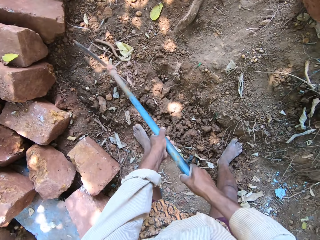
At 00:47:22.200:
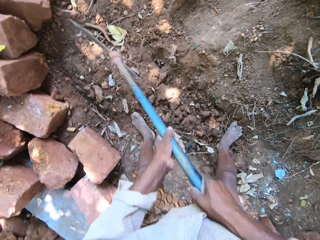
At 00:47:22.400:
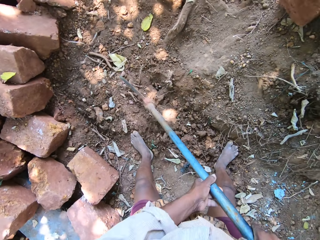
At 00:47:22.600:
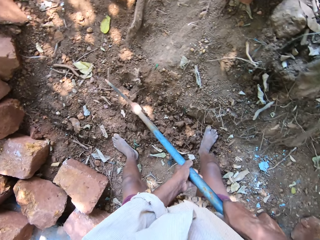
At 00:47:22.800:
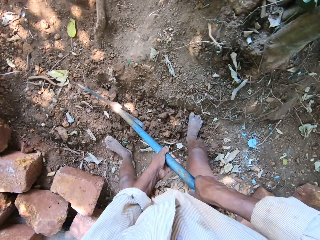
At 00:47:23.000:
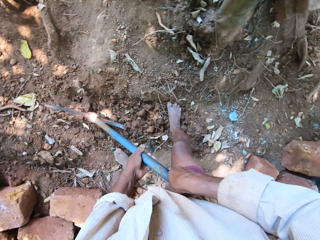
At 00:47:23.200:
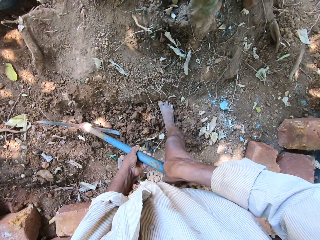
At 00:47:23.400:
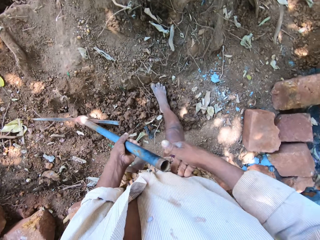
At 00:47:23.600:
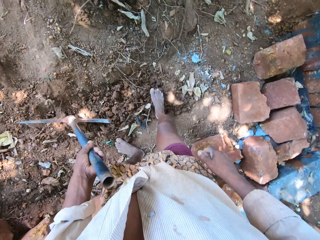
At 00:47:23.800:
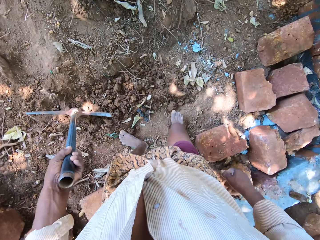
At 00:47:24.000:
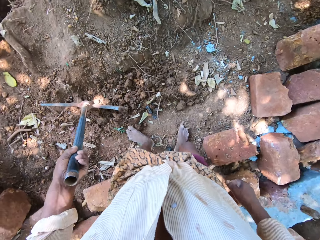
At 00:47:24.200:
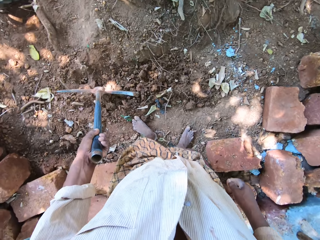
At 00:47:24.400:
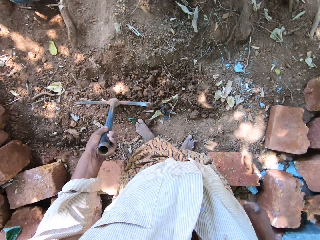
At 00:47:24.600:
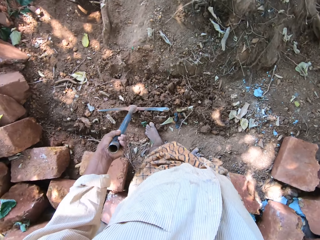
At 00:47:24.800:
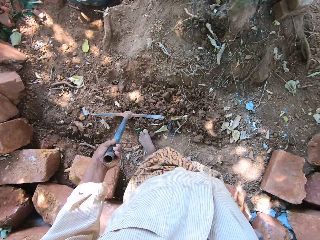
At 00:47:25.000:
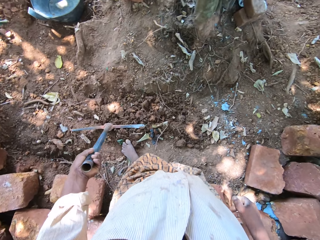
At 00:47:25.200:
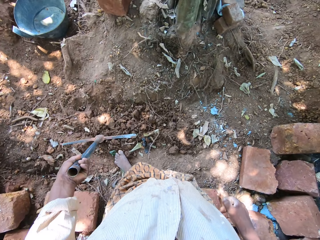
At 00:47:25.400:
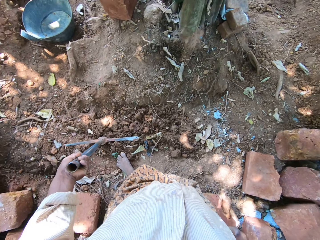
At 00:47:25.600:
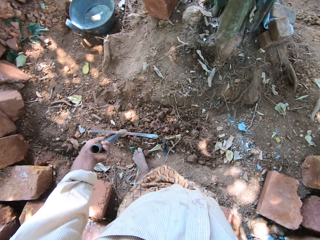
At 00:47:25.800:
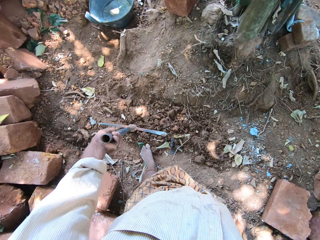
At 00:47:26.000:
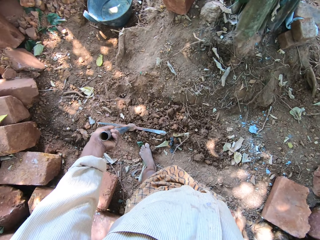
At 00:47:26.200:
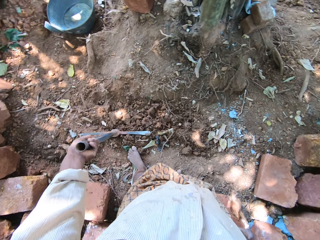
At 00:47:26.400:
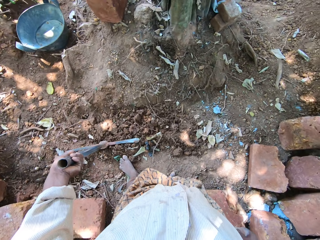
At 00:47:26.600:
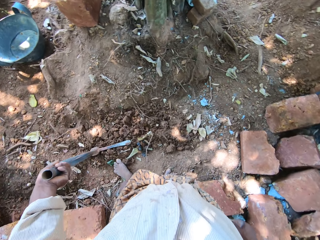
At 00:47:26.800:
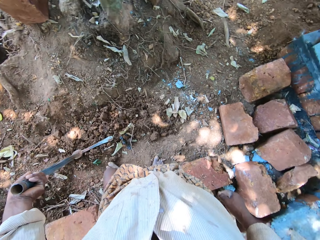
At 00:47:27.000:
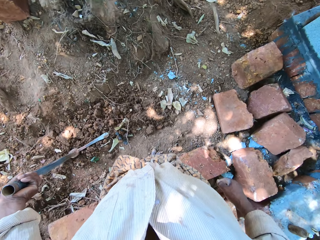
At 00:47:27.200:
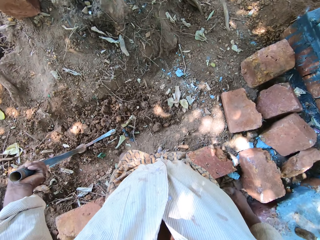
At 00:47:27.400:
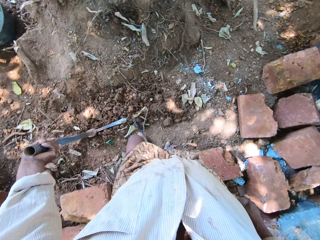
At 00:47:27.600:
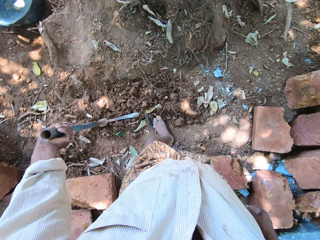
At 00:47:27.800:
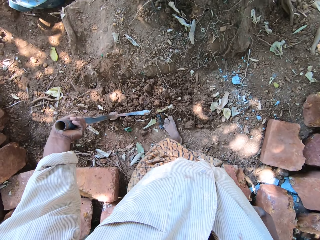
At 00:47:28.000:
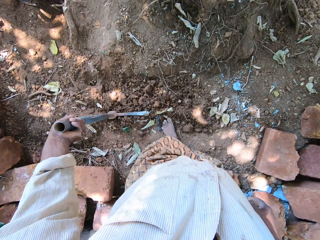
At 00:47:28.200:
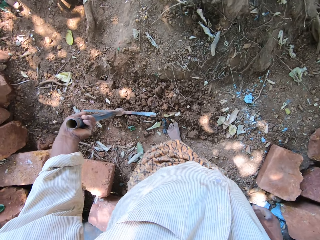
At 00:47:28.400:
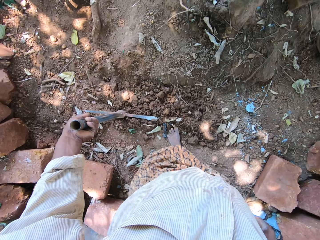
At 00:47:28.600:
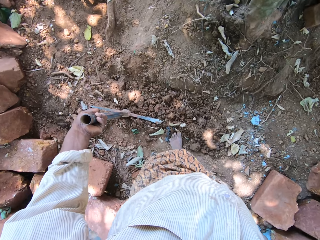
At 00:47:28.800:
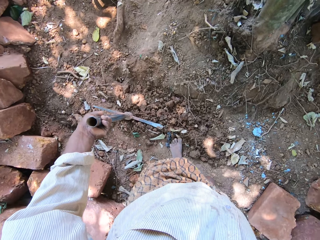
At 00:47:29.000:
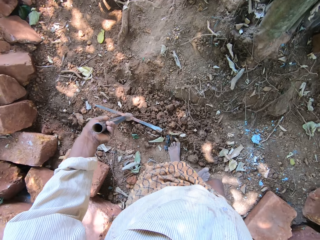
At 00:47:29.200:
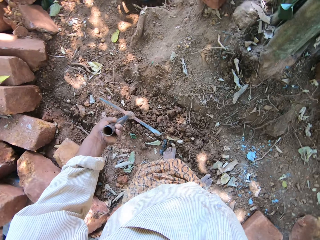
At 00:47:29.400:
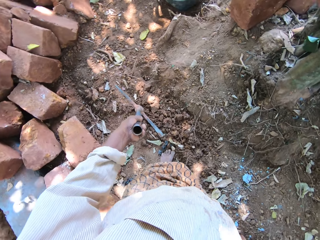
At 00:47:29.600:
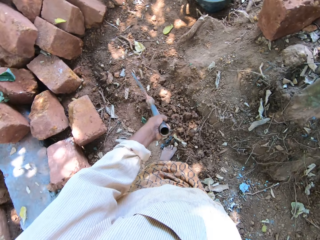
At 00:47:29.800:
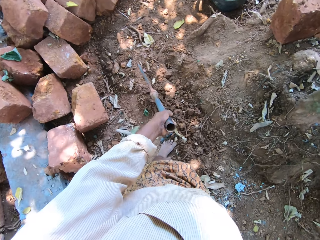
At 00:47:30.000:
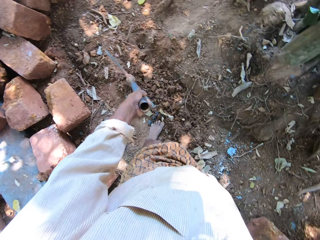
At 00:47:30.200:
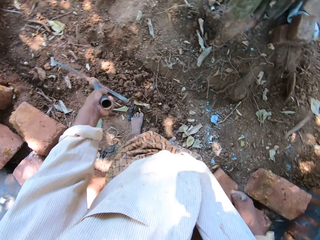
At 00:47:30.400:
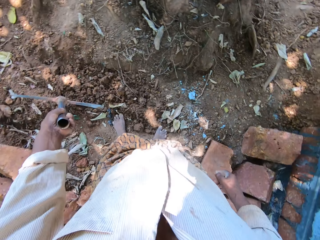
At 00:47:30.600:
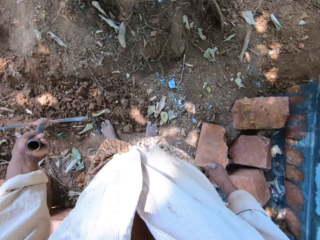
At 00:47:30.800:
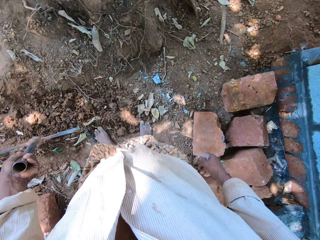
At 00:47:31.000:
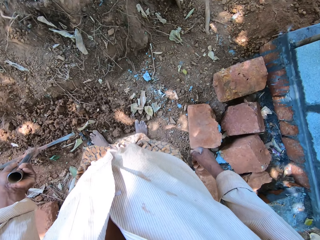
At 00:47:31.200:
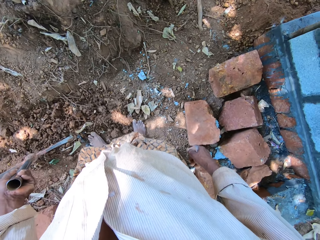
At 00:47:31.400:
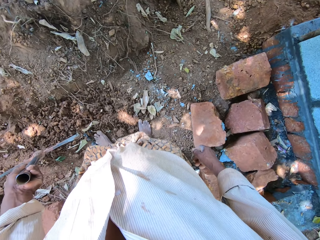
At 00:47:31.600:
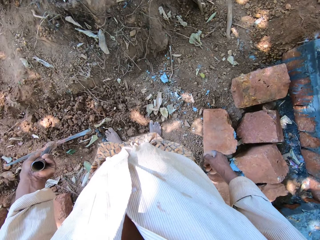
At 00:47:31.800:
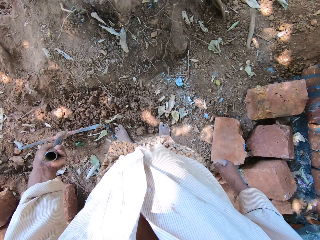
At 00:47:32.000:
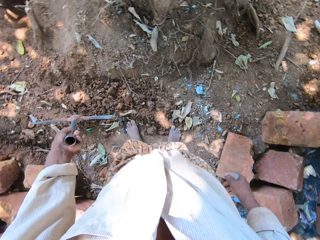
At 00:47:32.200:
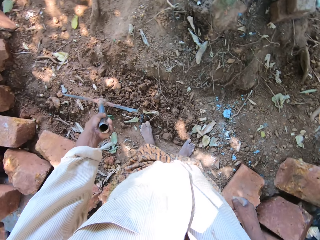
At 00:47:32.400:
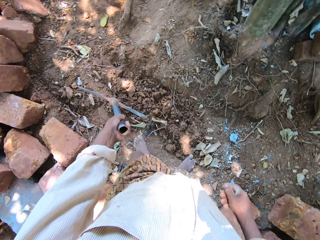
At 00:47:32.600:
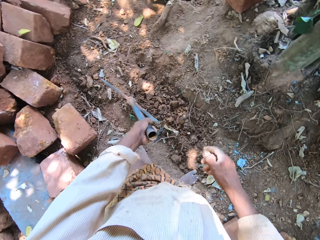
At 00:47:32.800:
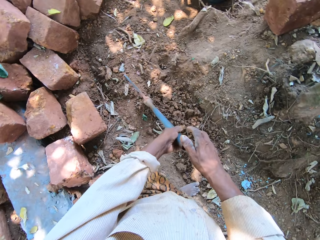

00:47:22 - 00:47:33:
The camera wearer looks around the site. They interact with a man.

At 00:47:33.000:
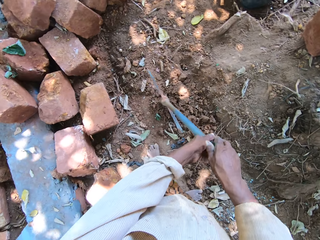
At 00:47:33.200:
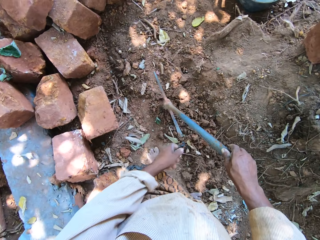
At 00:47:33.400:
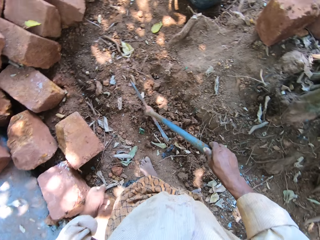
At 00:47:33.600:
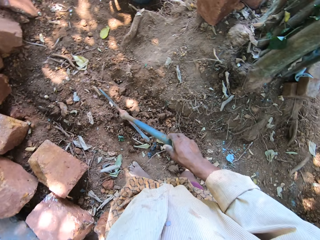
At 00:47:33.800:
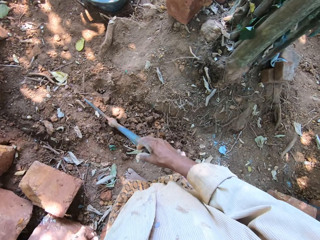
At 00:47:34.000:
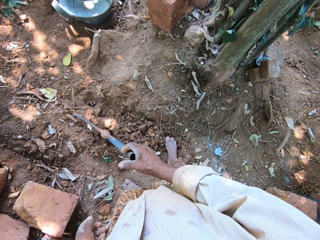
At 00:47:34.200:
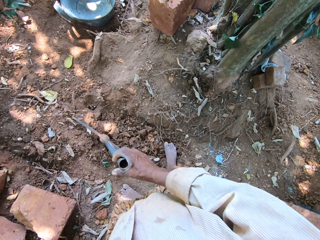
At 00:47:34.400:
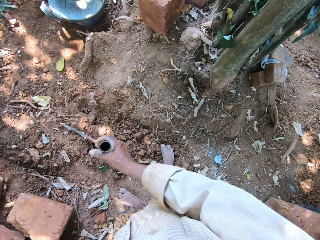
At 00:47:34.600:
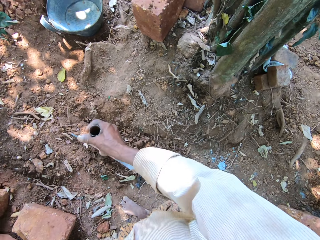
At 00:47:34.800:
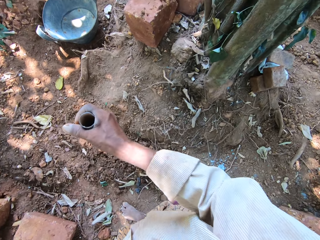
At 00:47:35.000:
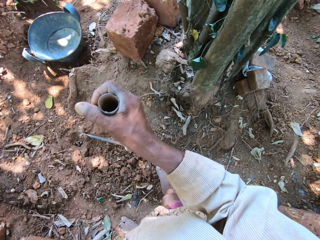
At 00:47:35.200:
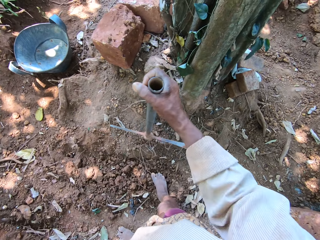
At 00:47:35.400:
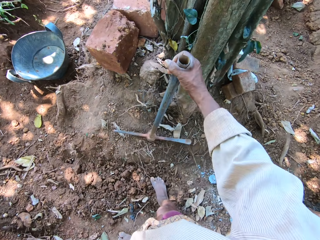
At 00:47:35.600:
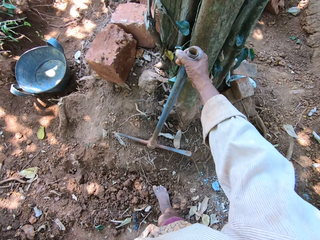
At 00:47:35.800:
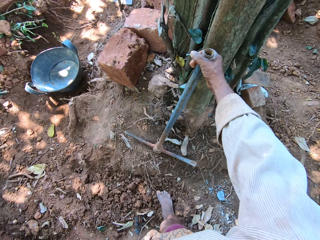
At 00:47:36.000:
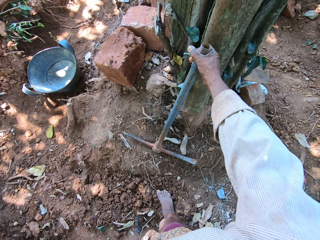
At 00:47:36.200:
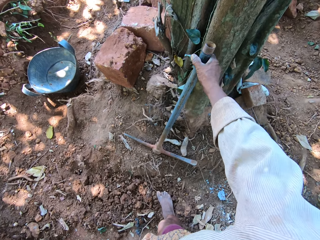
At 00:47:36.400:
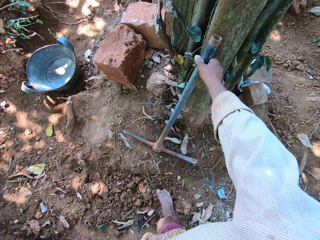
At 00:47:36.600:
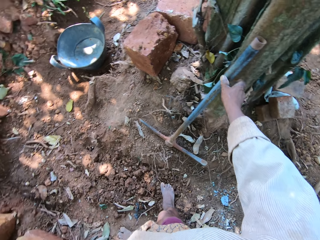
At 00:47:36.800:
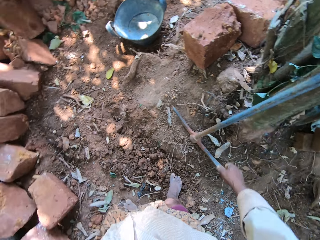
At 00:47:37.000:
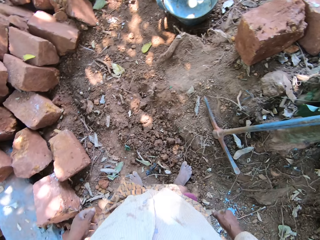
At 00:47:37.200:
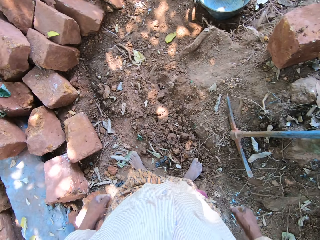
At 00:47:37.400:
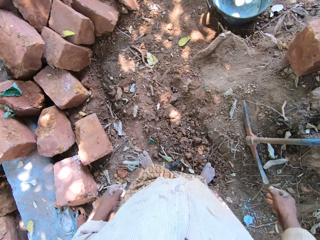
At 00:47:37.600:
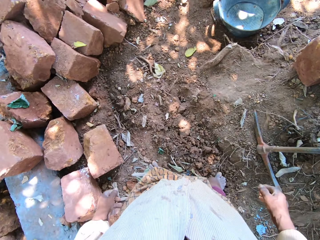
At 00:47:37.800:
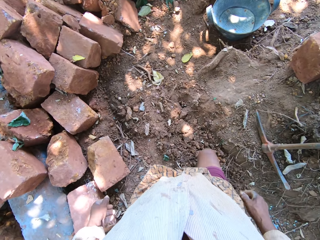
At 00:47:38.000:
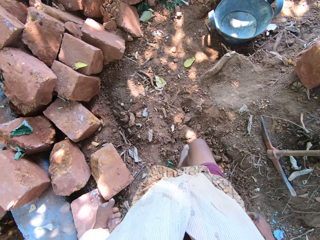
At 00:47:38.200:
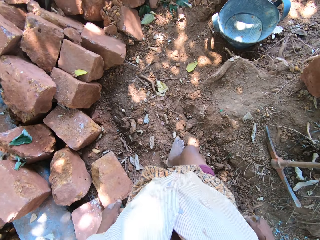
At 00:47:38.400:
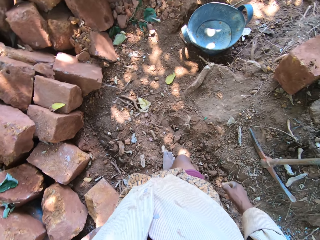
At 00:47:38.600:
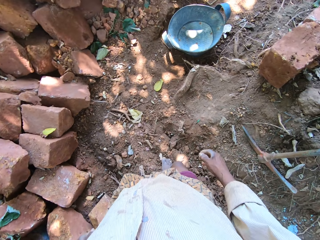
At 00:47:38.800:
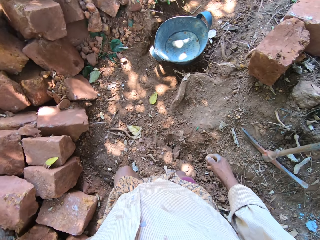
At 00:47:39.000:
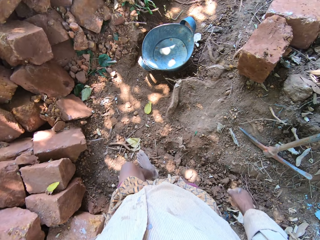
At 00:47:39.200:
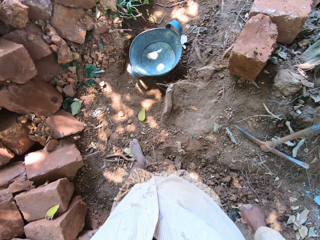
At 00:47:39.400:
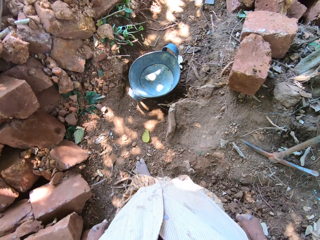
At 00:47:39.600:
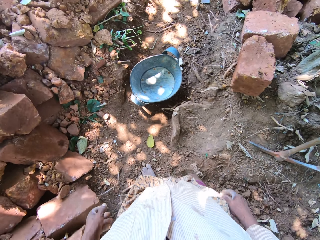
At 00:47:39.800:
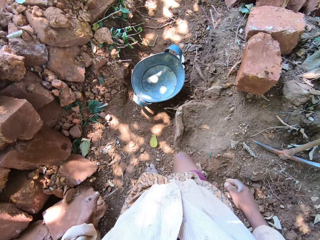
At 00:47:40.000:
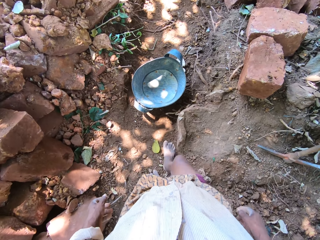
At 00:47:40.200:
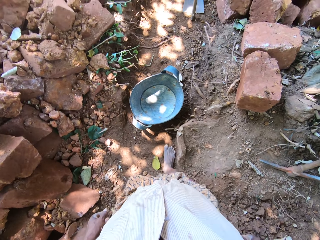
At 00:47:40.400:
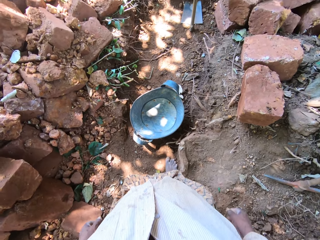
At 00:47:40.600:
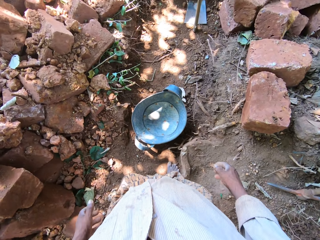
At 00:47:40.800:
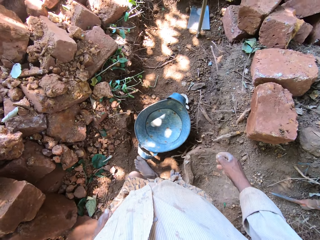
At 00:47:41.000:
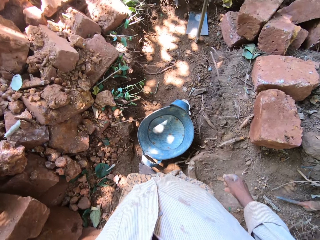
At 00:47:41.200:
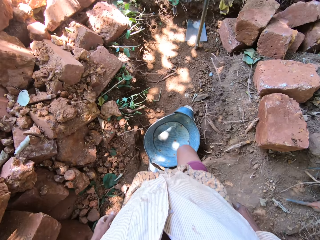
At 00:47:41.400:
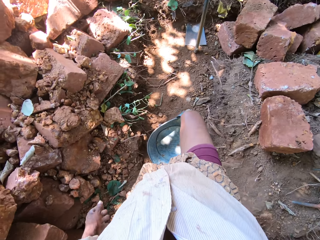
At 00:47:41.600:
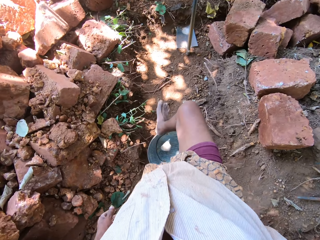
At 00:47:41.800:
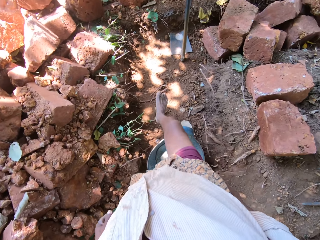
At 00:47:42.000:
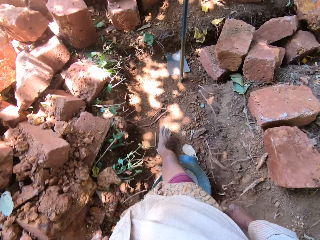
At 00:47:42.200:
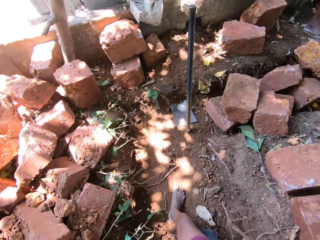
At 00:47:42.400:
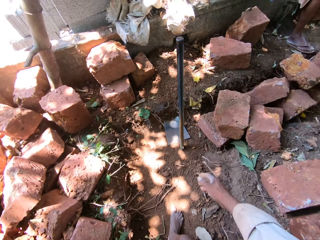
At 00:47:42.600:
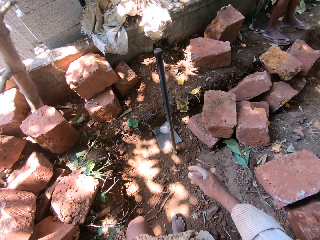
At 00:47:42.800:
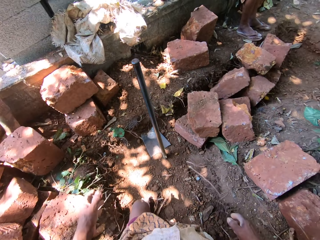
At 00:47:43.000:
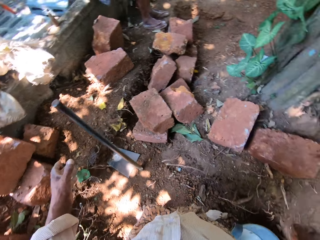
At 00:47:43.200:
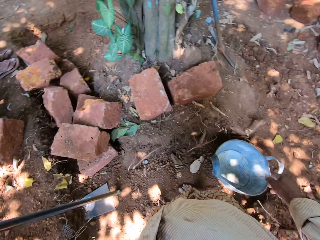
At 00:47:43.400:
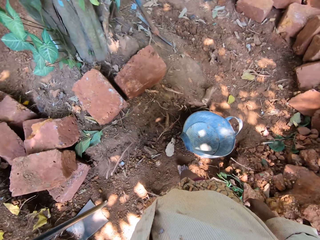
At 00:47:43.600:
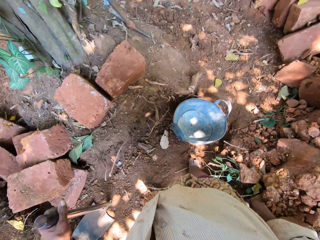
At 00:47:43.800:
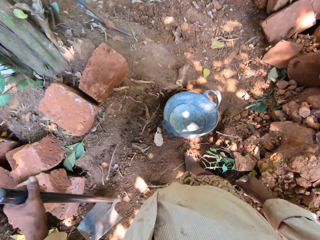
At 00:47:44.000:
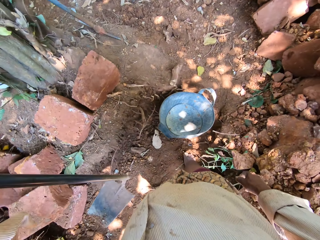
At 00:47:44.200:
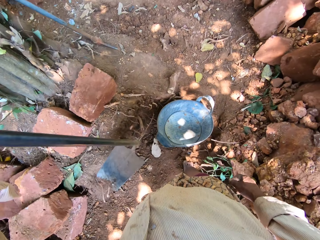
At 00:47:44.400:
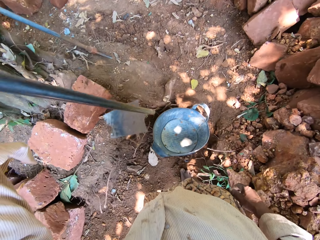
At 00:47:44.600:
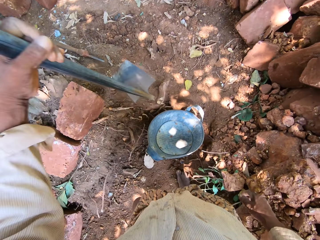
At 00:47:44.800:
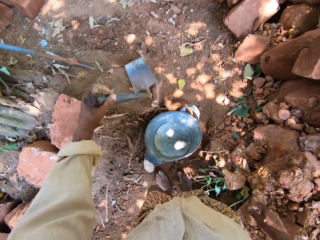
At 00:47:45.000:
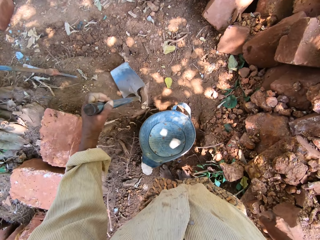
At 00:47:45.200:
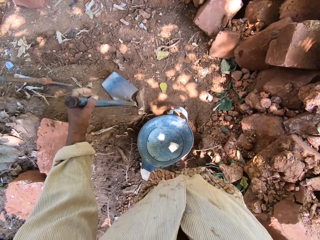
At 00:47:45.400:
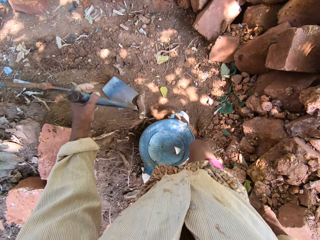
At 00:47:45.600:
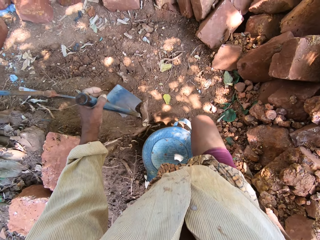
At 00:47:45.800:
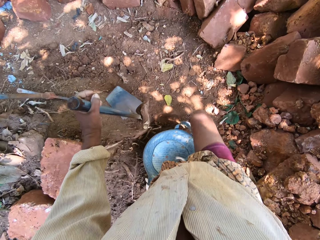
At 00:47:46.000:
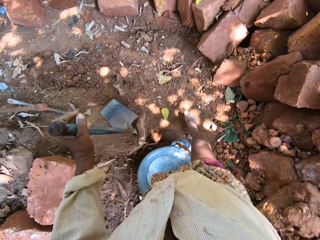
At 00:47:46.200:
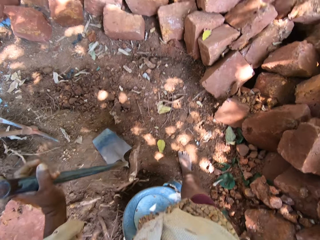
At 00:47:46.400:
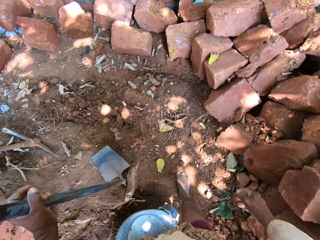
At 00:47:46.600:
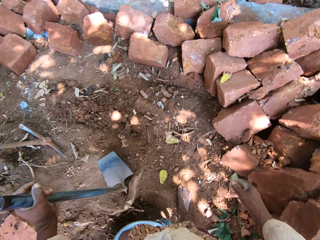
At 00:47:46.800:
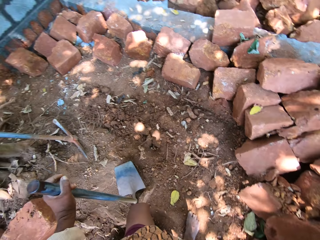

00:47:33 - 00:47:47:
The camera wearer drops the axe beside the tree with his right hand. He walks around the construction site. He carries a hoe from the floor with his left hand. He carries the hoe around the construction site.
